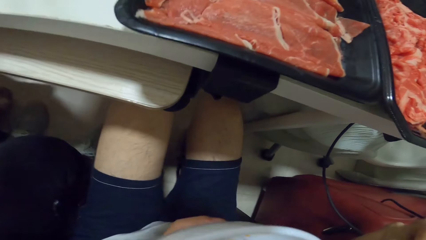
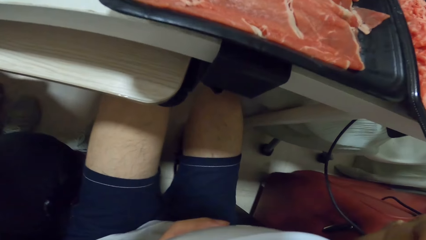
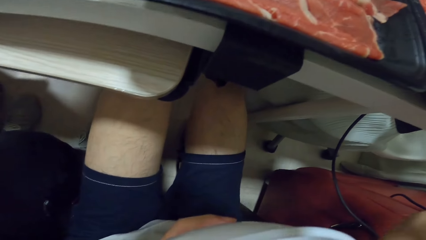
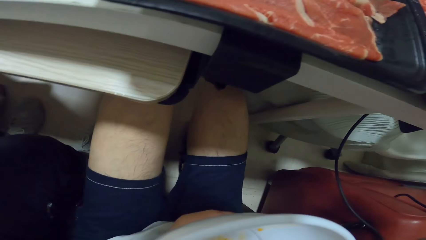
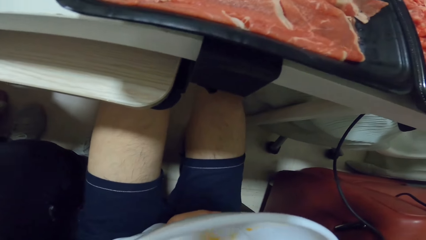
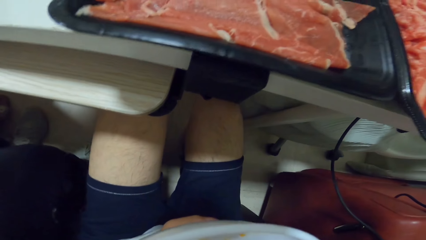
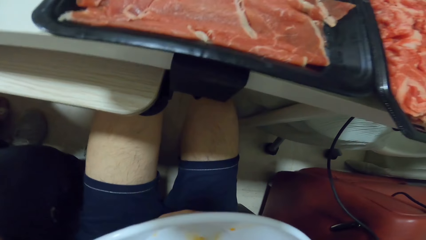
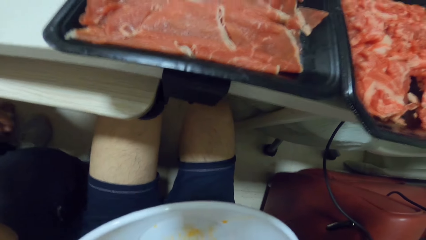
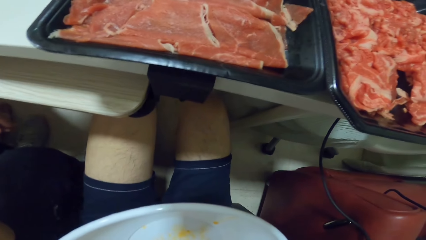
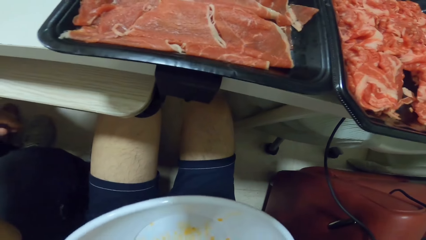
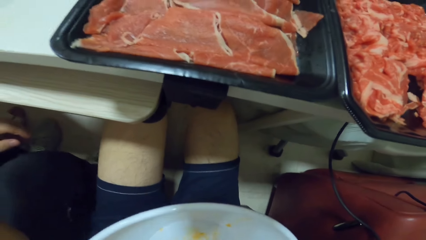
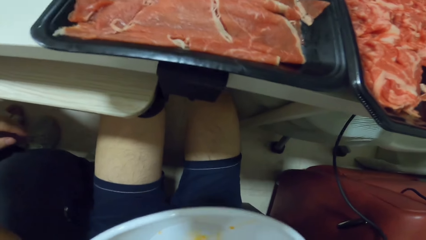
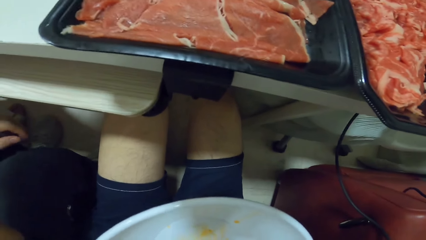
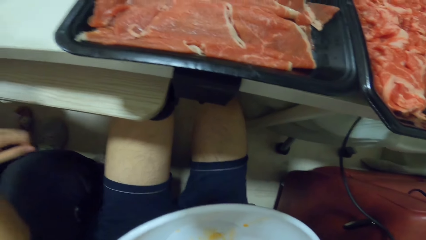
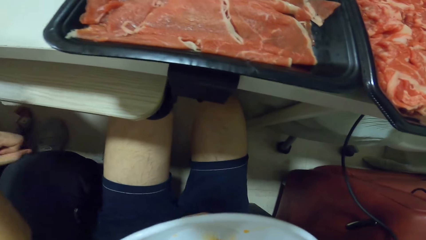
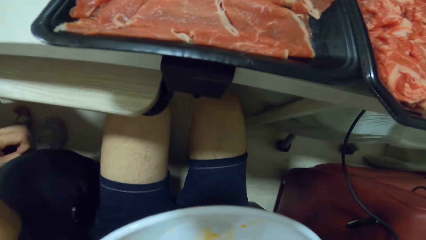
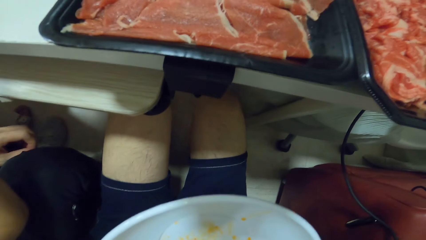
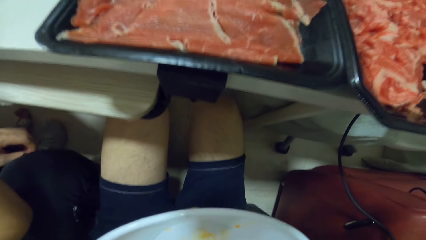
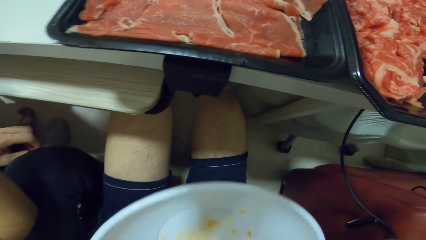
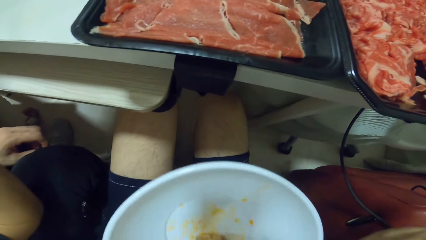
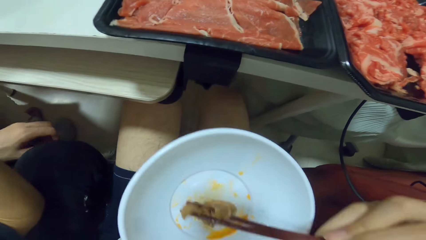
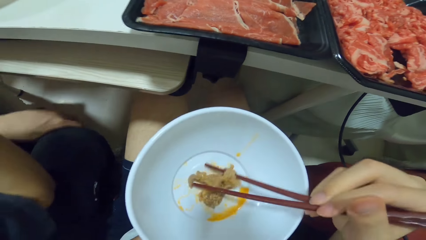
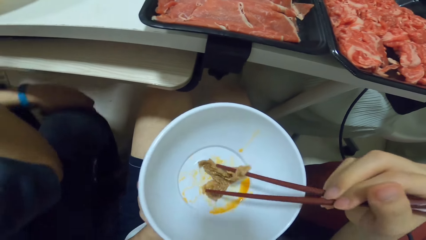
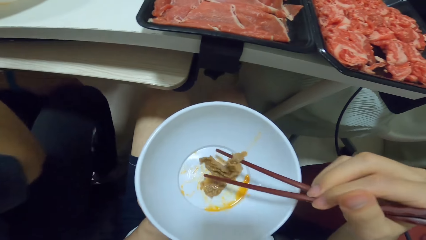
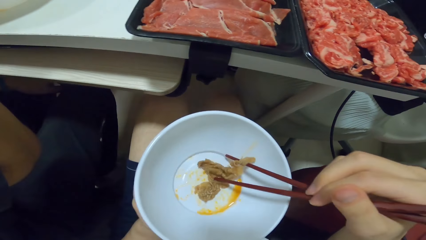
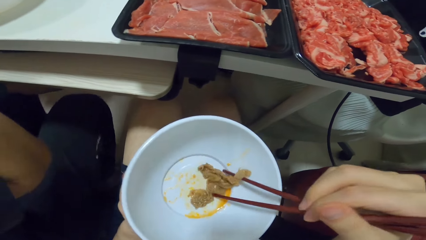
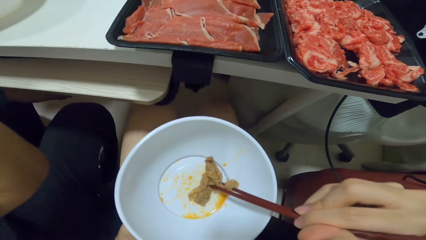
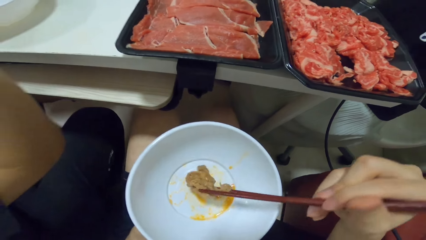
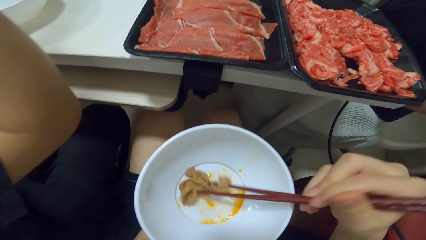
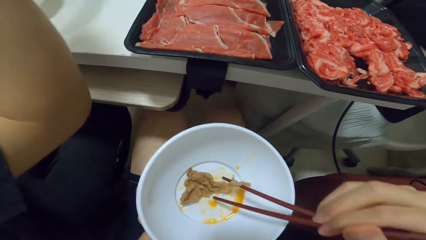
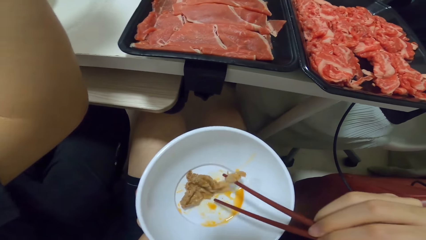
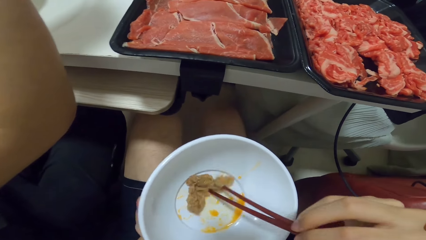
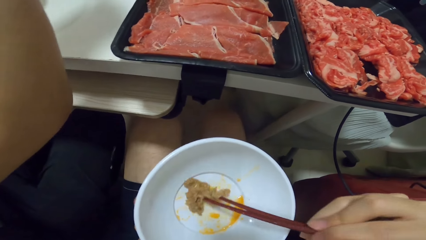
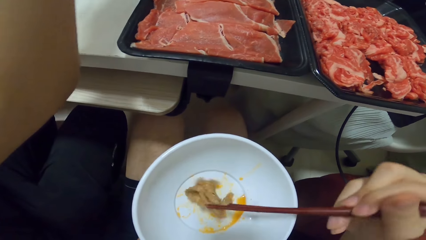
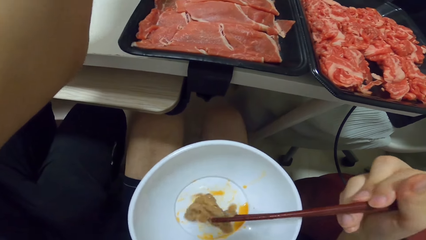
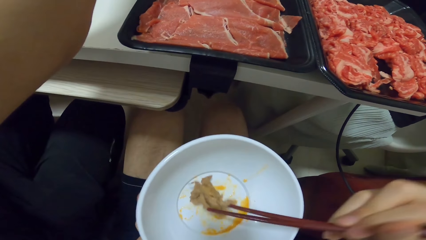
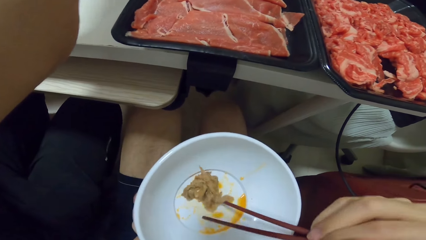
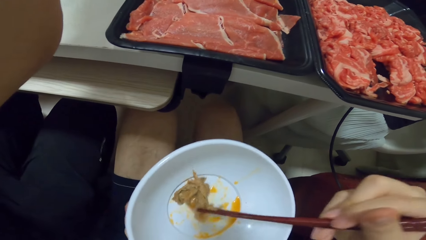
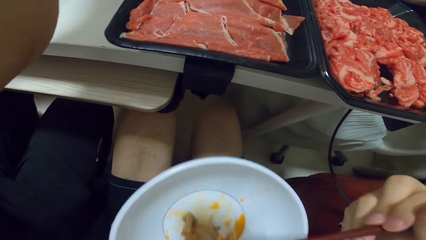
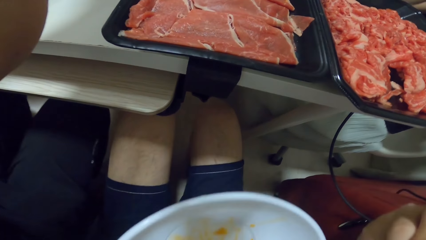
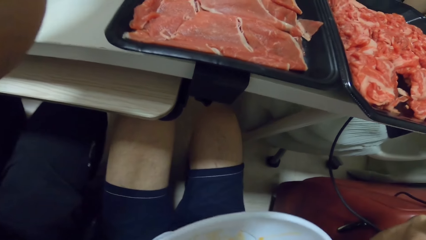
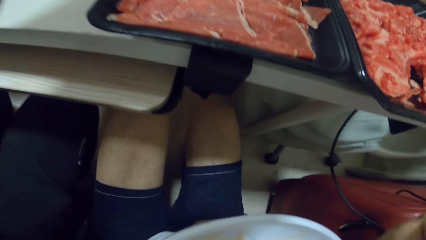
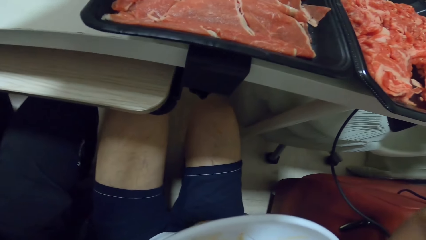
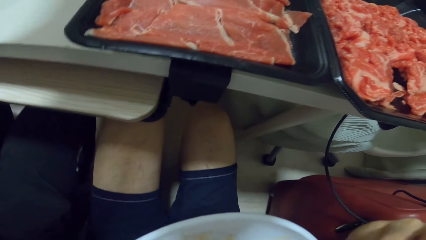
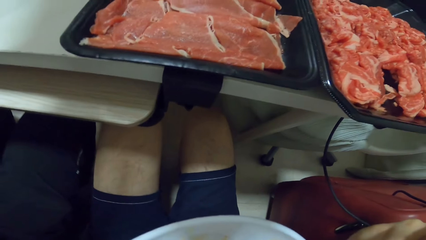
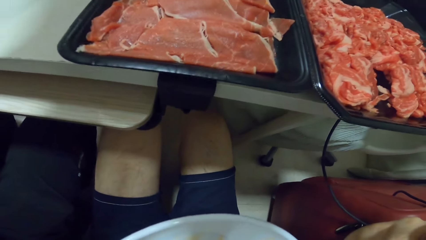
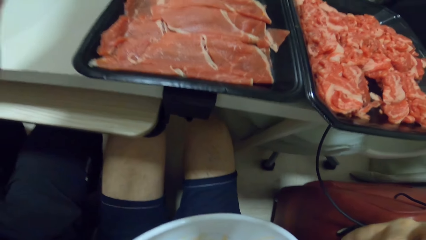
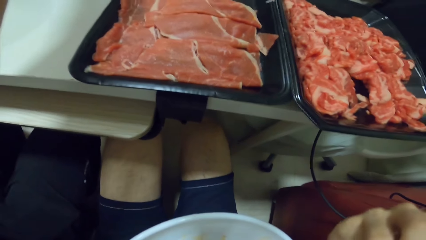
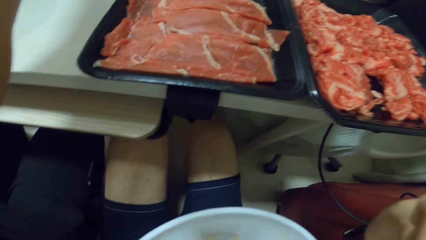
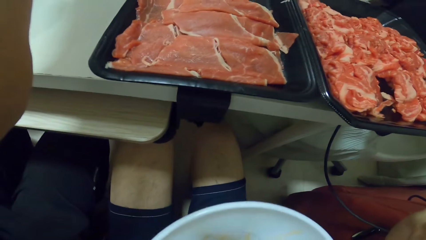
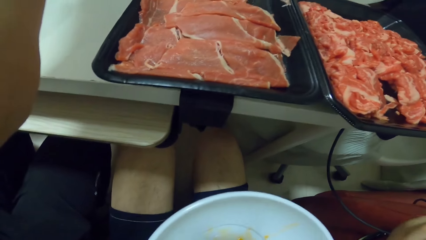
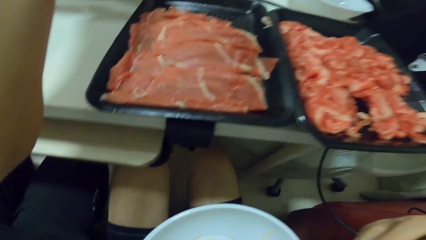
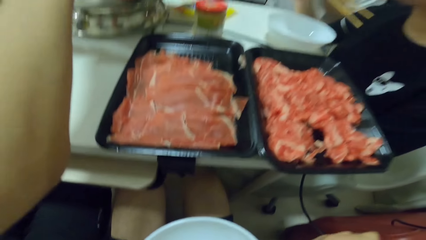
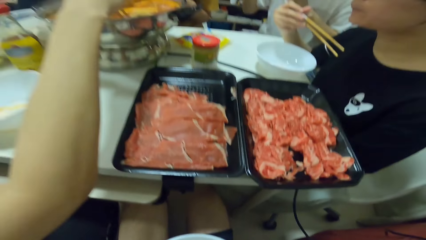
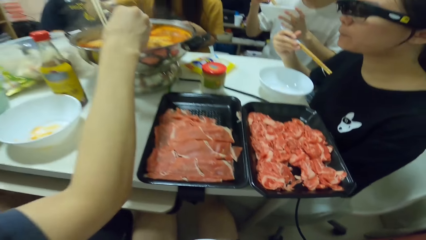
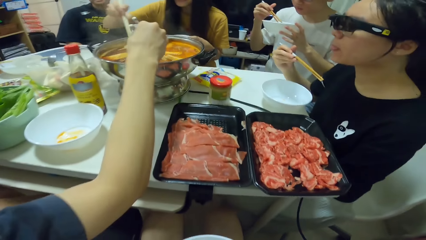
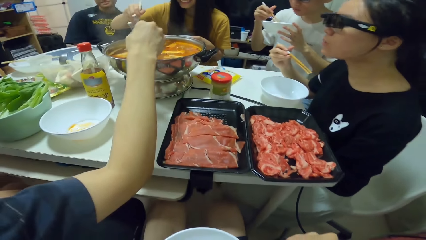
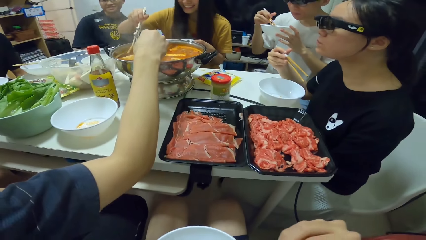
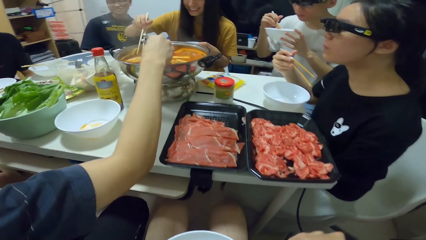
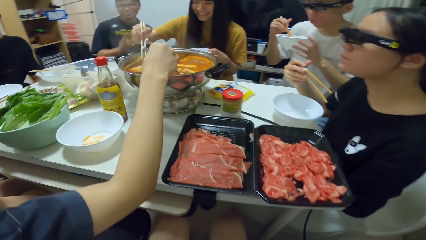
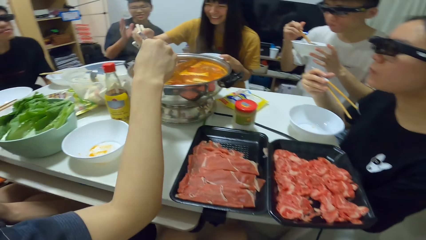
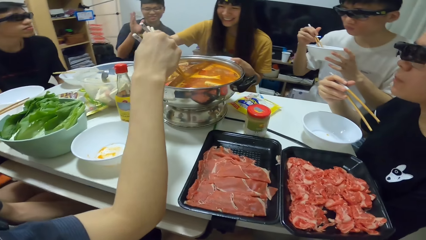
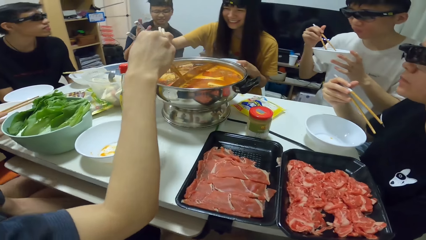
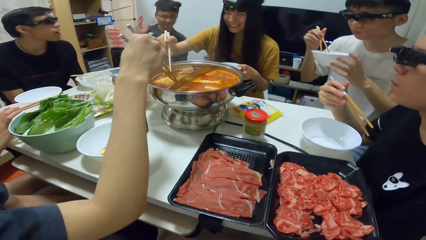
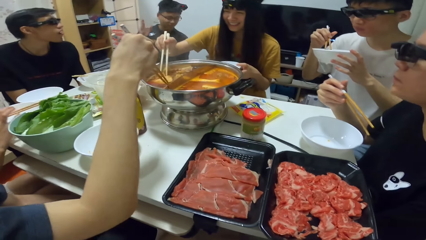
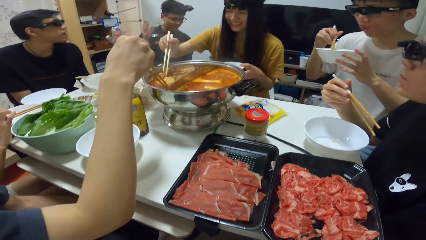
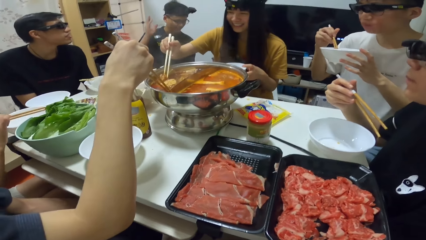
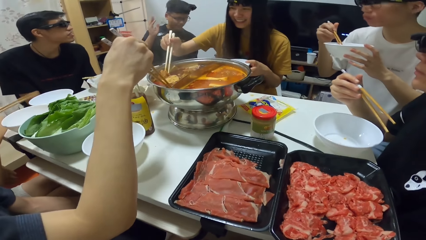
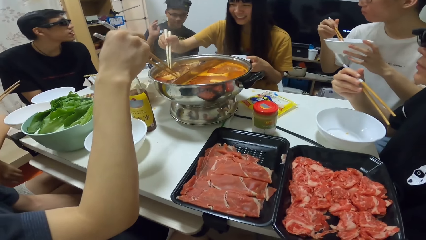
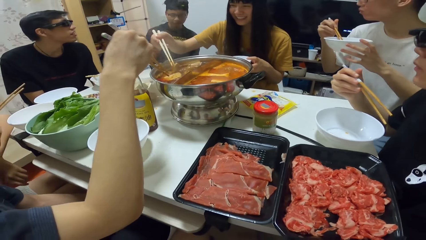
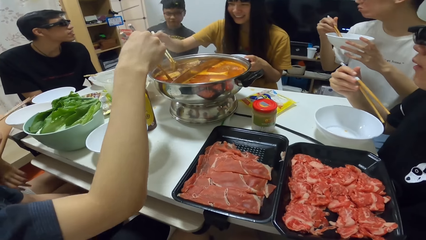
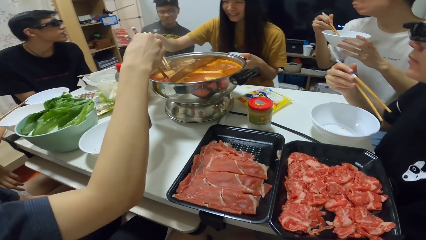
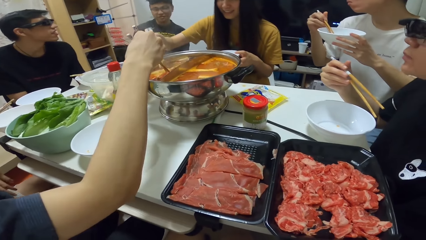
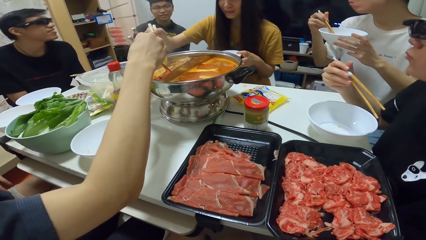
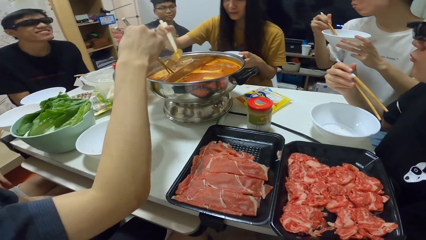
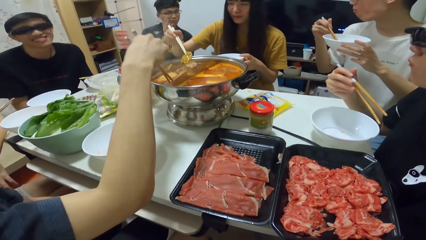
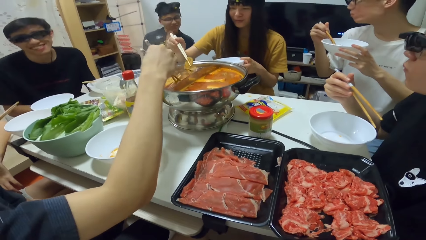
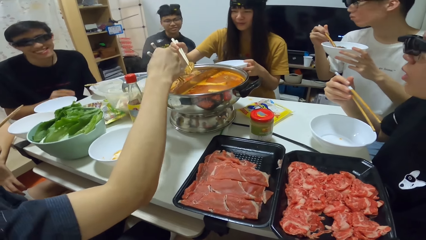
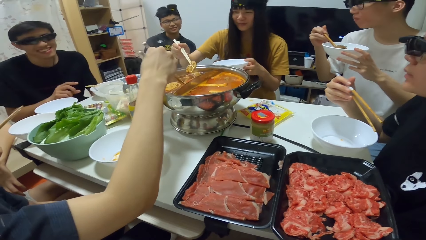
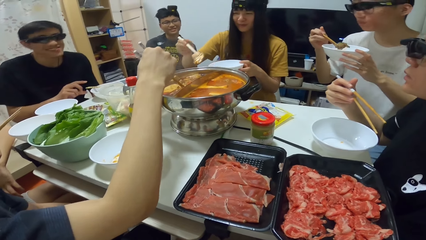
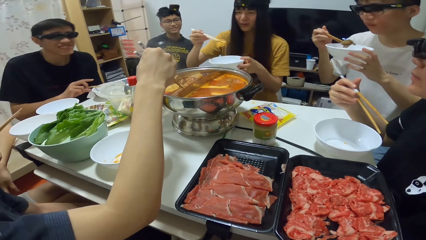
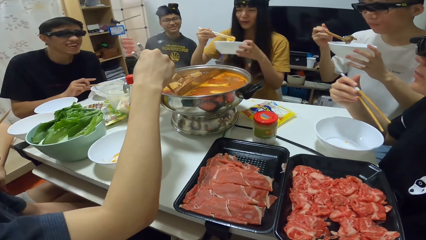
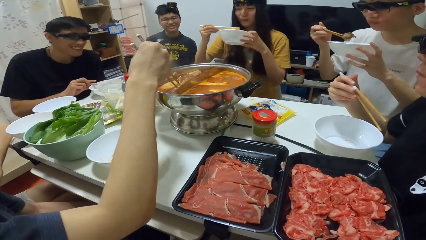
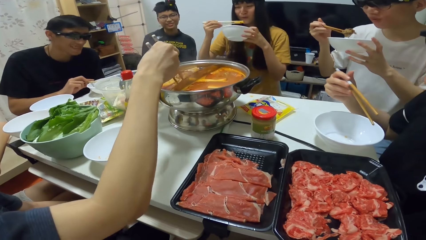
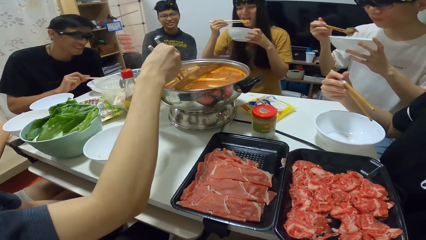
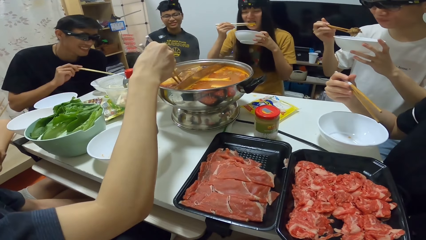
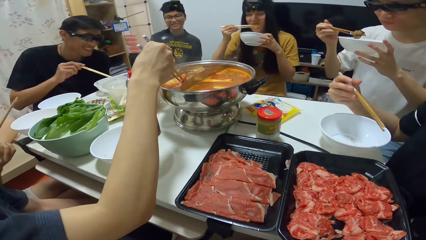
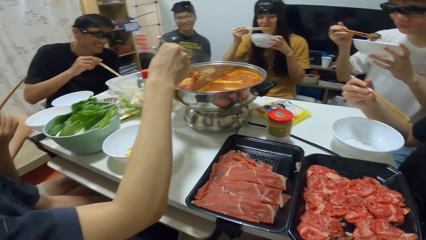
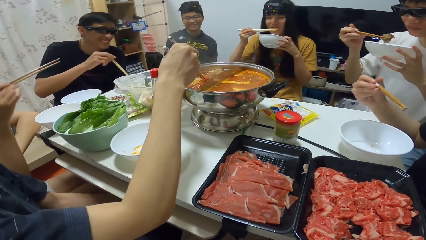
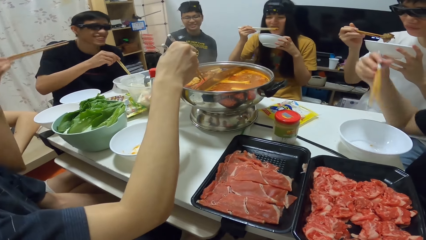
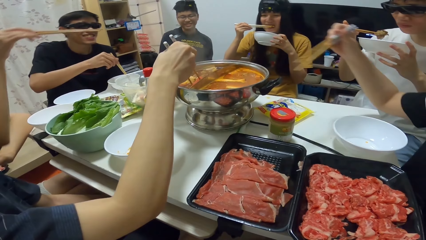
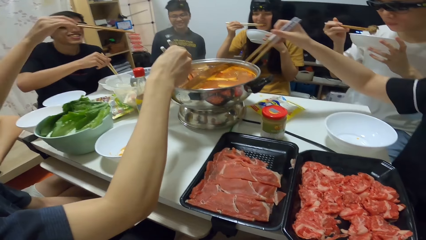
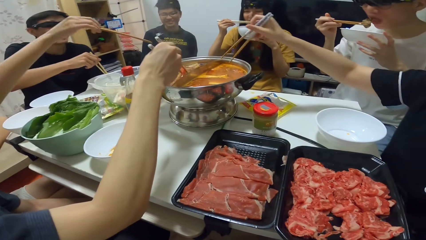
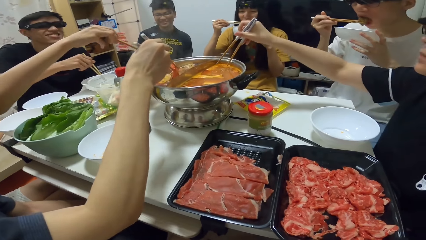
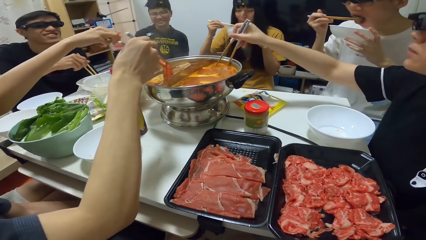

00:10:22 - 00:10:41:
A man picks food from the pot with the chopsticks. A woman takes the meat. Another man lifts up his hand. Another woman picks food from the pot with the chopsticks. A third man takes the food with chopsticks. The first woman eats the meat from the bowl. Another man eats from the bowl.
